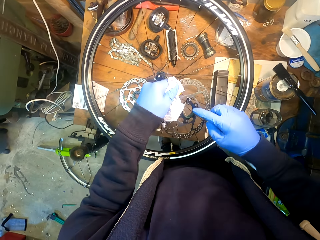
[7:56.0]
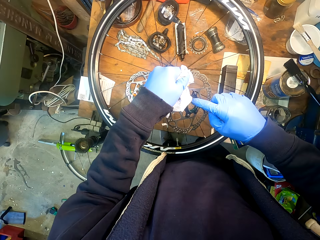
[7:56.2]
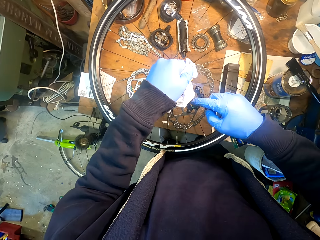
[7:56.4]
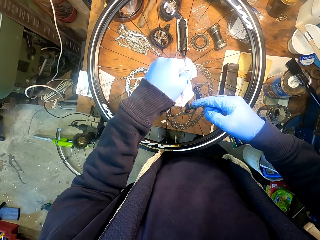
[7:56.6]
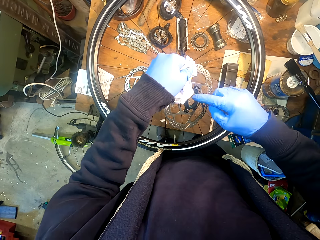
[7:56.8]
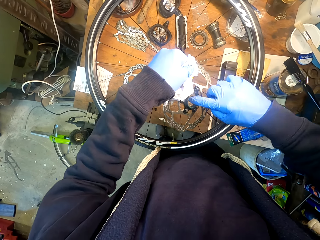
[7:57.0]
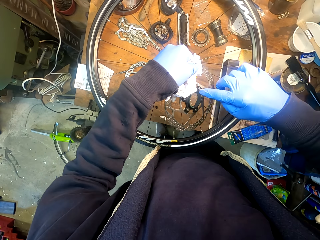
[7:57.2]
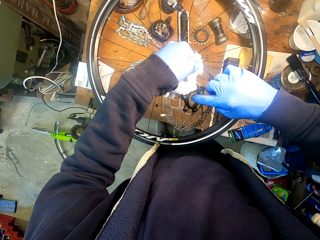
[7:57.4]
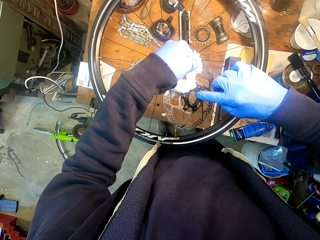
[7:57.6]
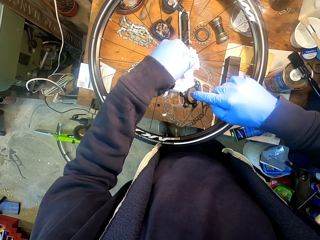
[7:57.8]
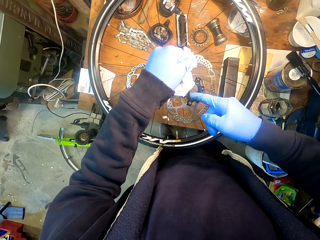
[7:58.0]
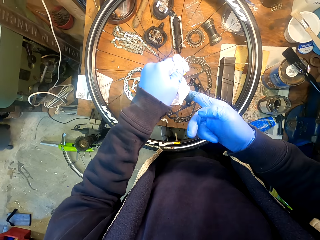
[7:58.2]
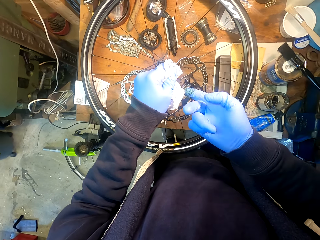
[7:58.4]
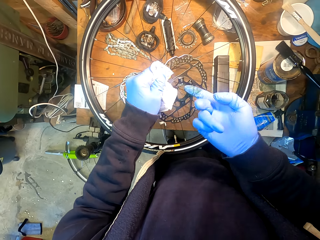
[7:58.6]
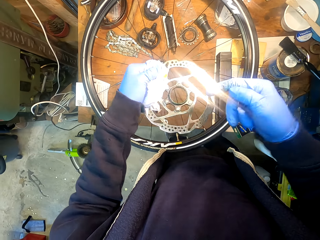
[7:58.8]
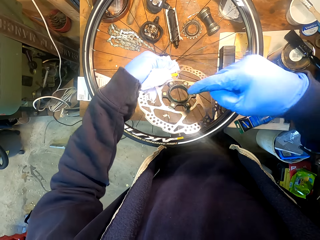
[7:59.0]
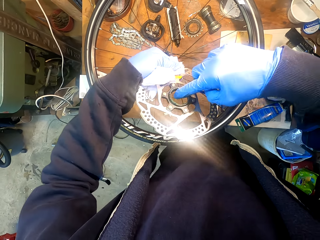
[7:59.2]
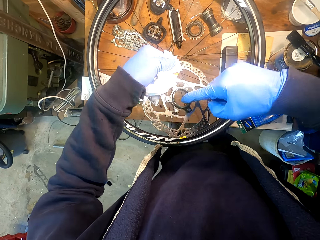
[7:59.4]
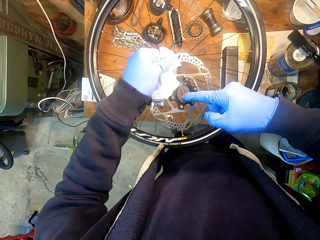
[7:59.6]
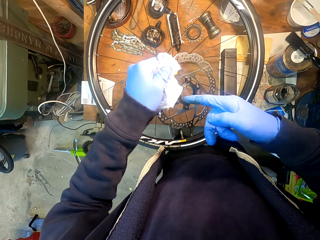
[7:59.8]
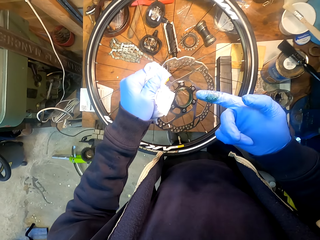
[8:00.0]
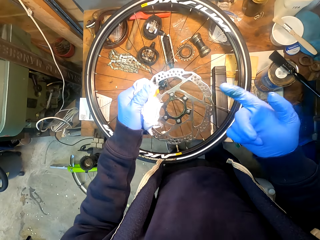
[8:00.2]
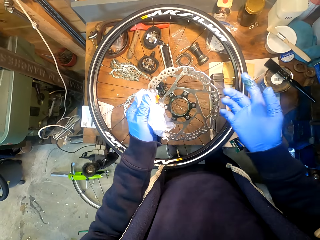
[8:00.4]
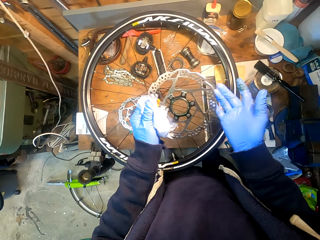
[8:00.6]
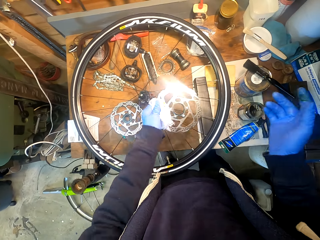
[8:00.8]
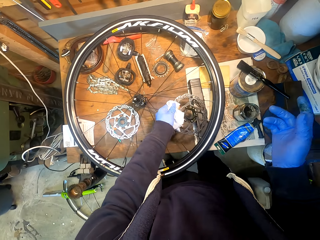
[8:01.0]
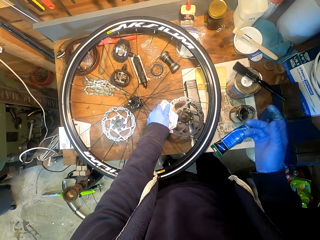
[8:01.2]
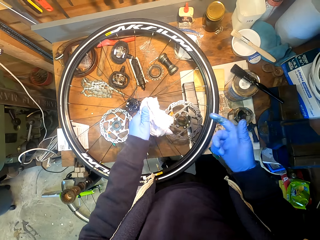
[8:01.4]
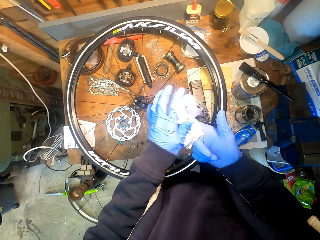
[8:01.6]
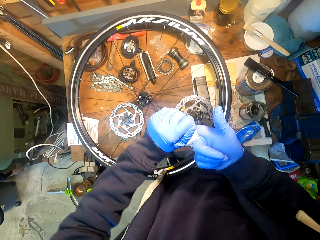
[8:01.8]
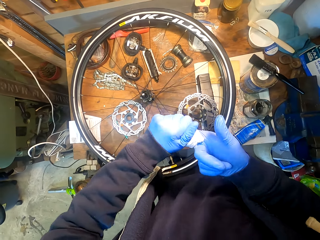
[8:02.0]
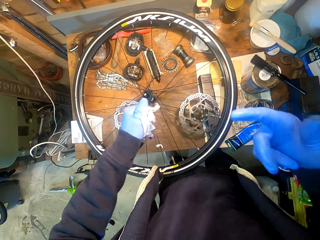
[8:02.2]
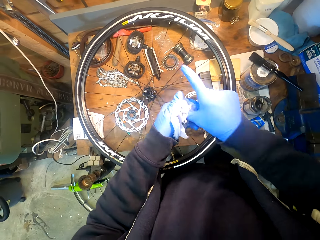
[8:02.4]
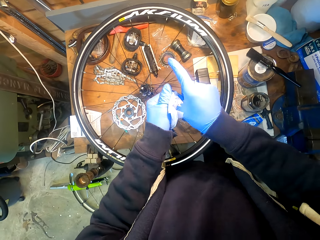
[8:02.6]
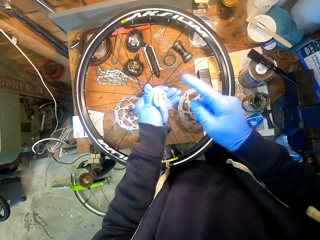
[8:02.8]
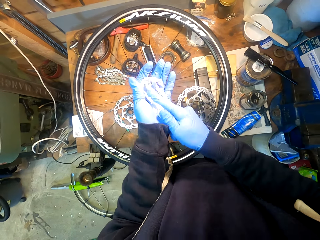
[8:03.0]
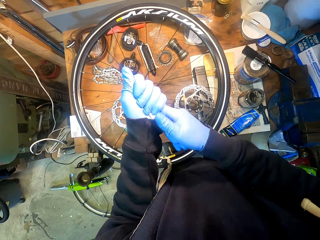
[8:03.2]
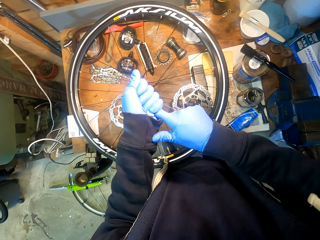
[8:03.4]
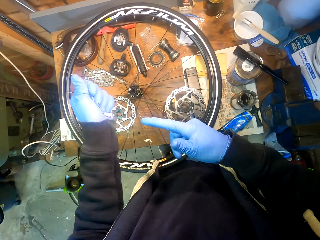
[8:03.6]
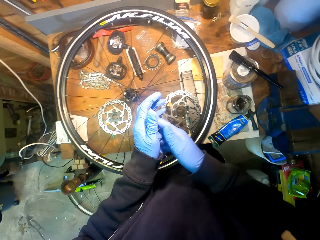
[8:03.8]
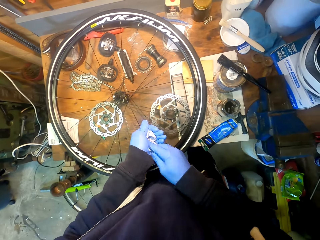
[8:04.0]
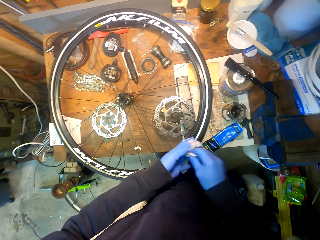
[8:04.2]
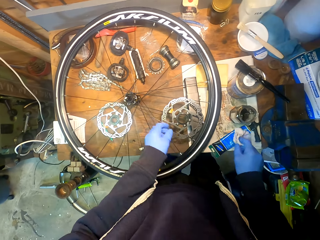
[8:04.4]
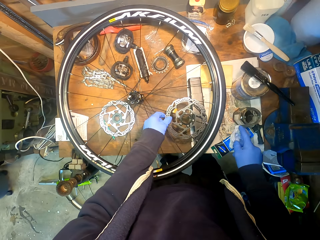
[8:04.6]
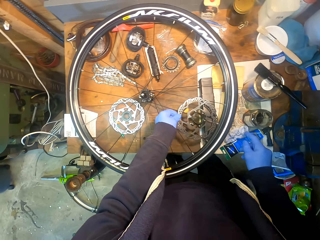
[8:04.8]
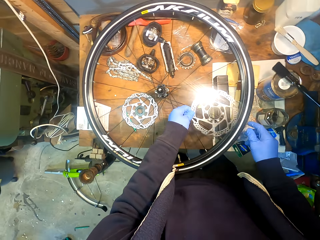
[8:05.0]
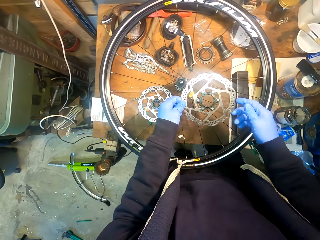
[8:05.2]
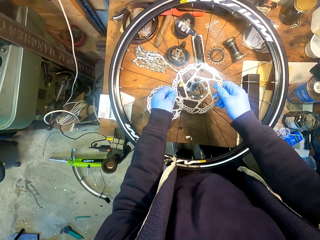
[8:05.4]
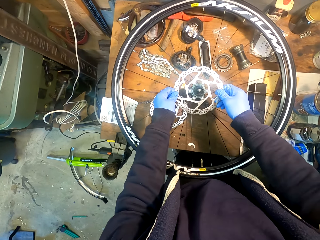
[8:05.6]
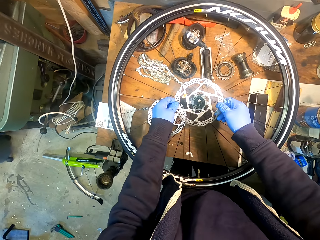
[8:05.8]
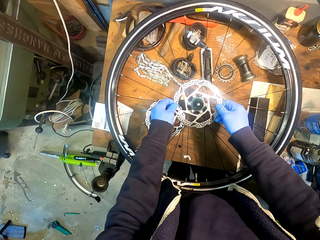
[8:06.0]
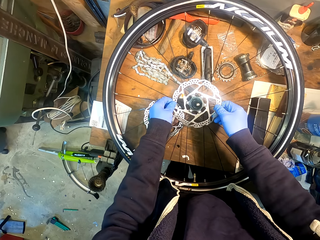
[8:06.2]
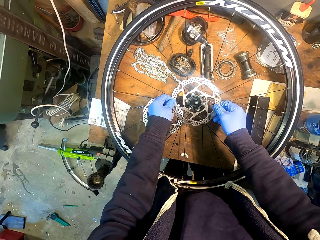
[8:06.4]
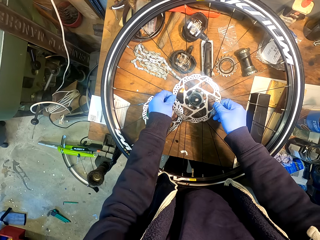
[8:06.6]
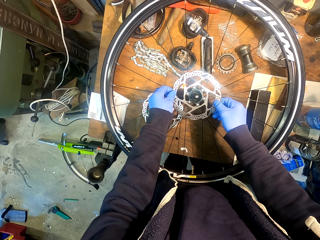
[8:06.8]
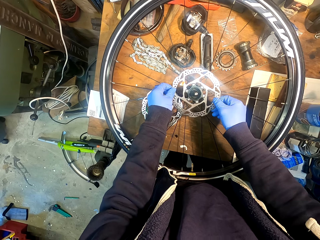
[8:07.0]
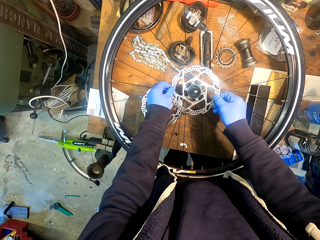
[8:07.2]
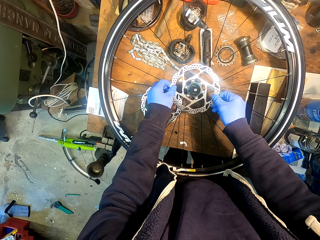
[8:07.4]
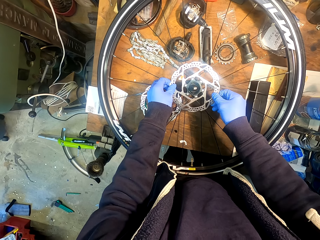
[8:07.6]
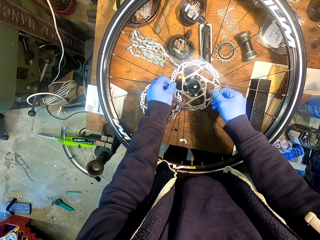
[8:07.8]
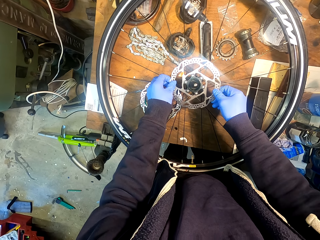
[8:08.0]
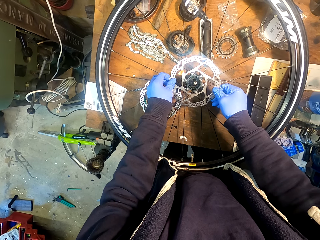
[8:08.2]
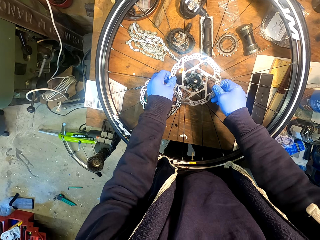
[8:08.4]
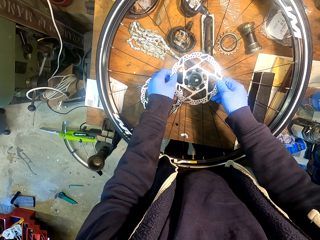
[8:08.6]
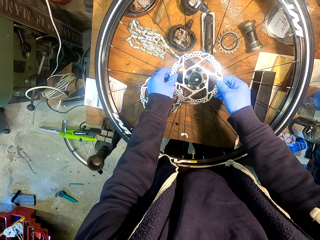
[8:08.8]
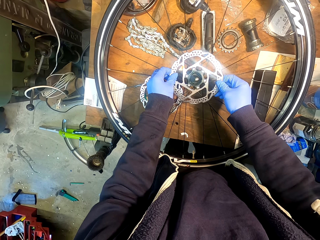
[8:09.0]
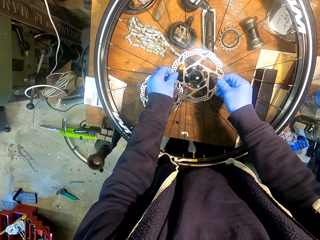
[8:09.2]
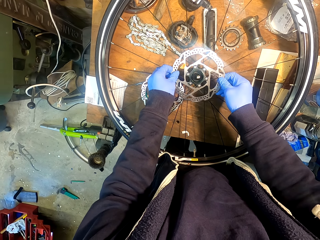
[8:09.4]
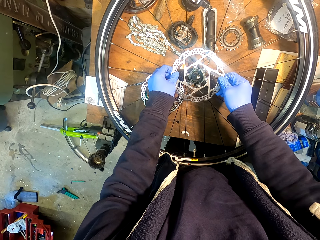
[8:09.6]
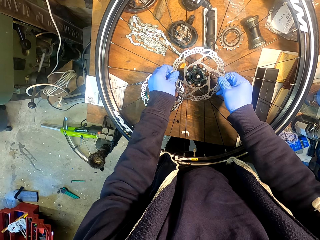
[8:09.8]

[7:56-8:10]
The camera wearer wipes a bearing with his hand. He spreads glue on a gear wheel. He puts down the gear wheel on the table. He wipes his hands with a tissue paper. He picks up the bearing. He puts down the tissue paper on the table. He adjusts the gear wheel on a bicycle wheel.

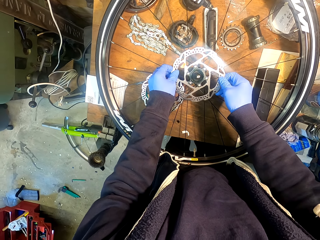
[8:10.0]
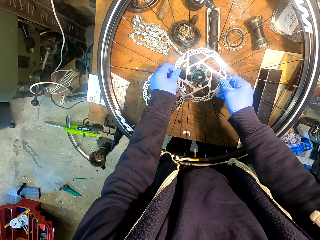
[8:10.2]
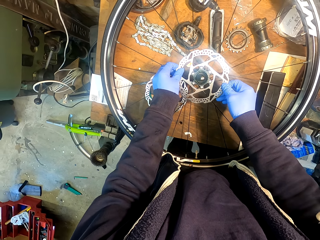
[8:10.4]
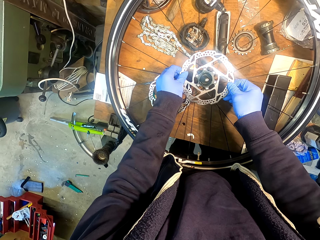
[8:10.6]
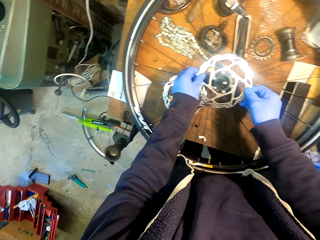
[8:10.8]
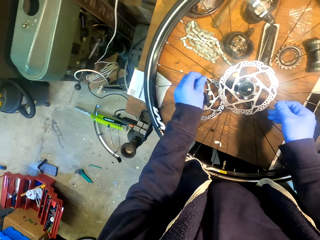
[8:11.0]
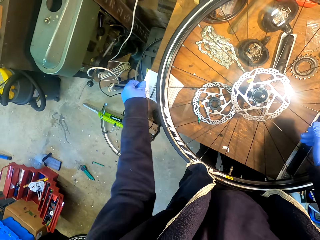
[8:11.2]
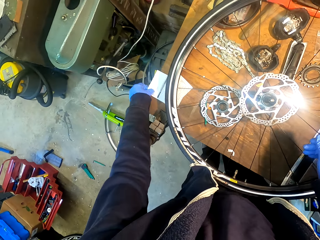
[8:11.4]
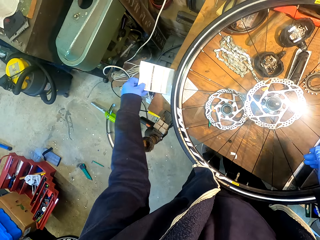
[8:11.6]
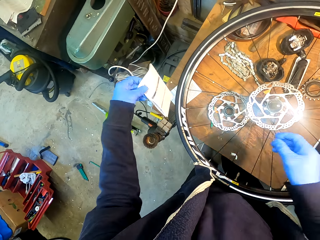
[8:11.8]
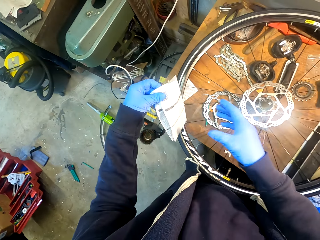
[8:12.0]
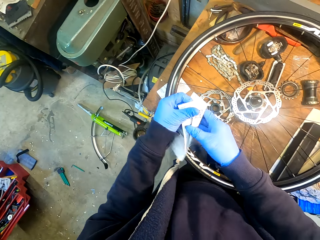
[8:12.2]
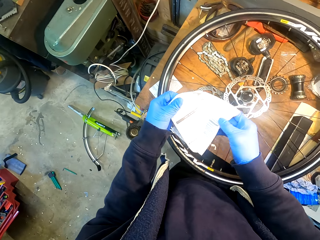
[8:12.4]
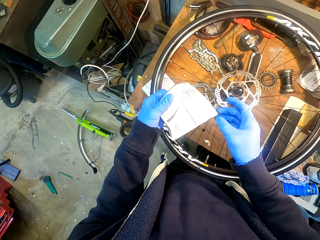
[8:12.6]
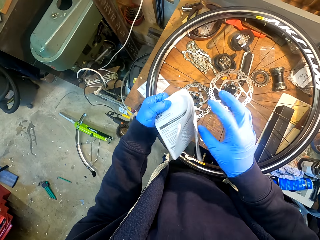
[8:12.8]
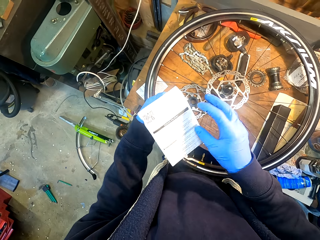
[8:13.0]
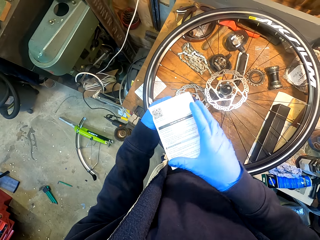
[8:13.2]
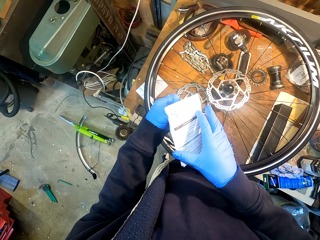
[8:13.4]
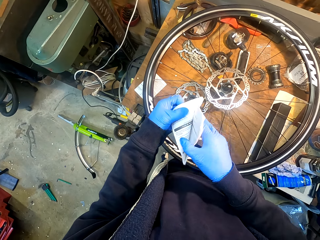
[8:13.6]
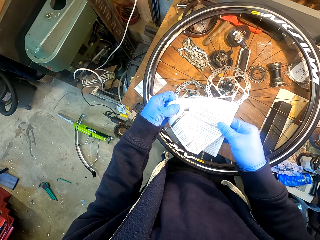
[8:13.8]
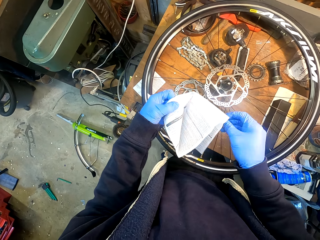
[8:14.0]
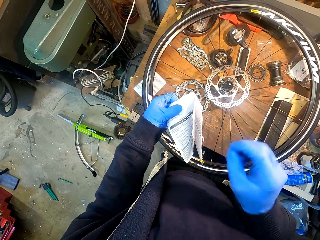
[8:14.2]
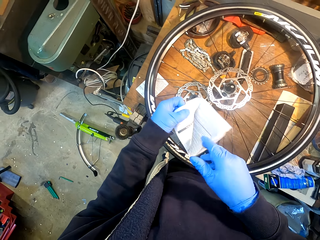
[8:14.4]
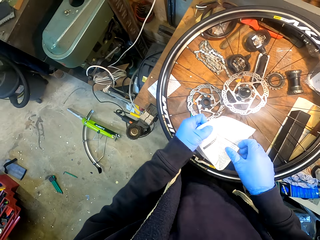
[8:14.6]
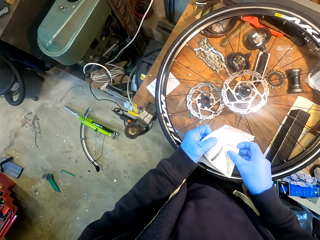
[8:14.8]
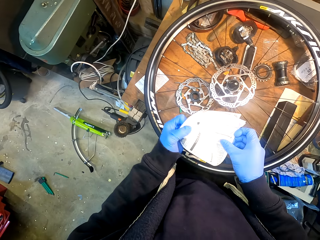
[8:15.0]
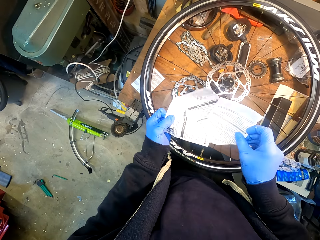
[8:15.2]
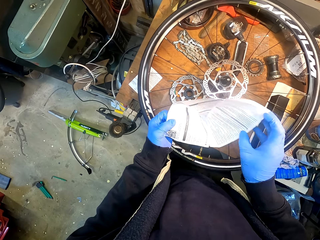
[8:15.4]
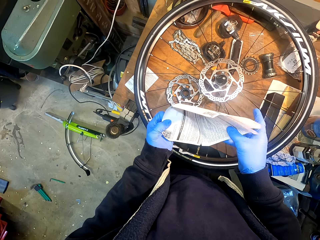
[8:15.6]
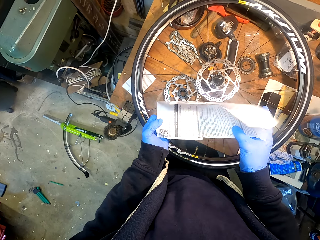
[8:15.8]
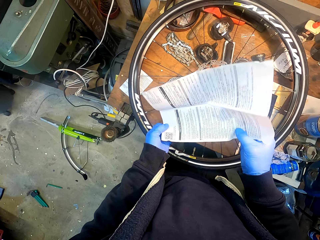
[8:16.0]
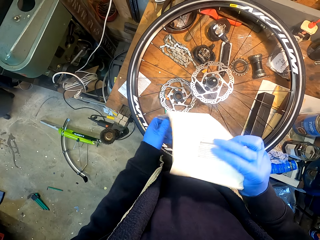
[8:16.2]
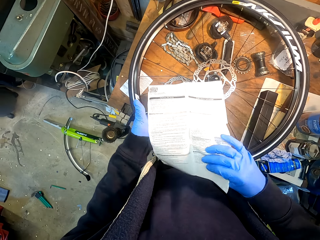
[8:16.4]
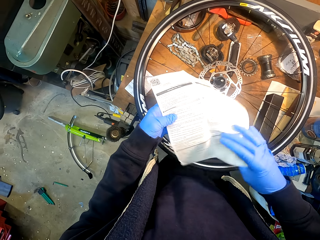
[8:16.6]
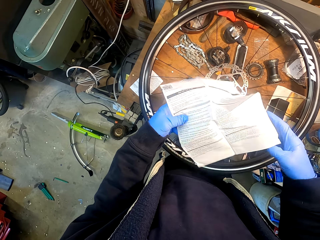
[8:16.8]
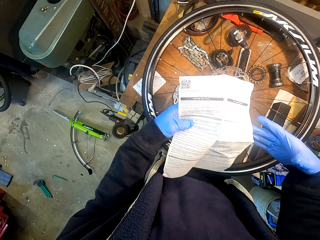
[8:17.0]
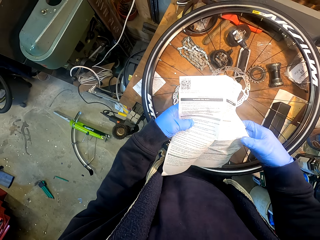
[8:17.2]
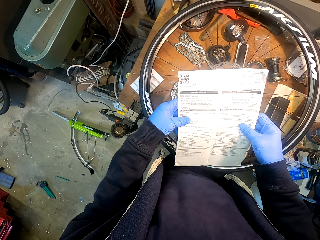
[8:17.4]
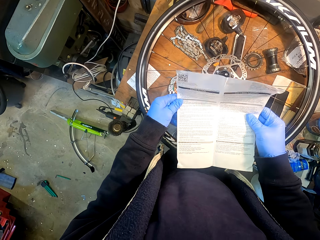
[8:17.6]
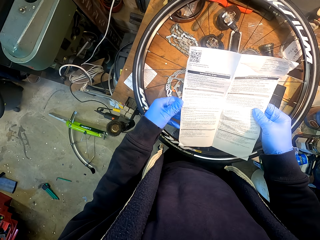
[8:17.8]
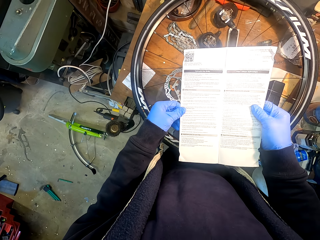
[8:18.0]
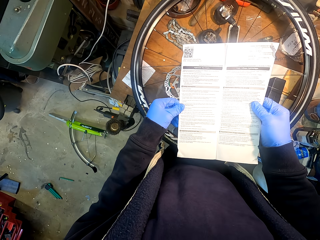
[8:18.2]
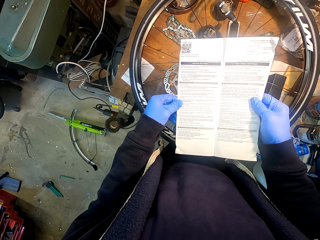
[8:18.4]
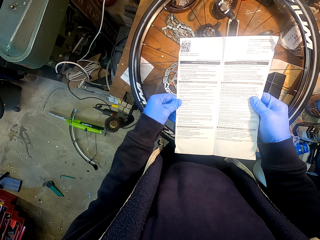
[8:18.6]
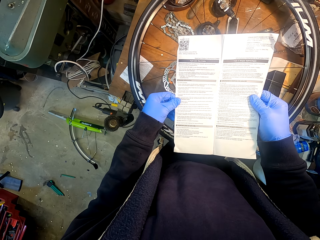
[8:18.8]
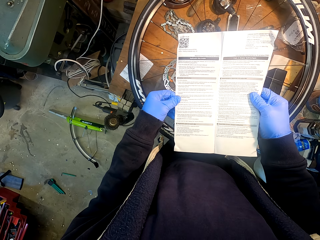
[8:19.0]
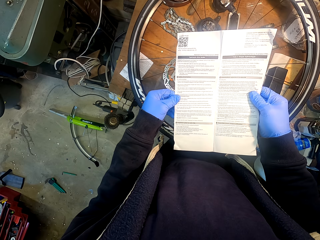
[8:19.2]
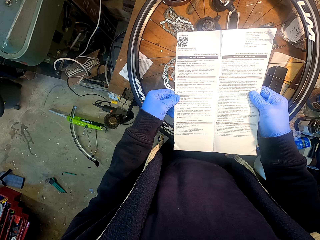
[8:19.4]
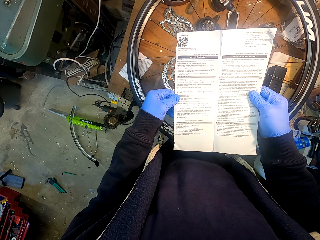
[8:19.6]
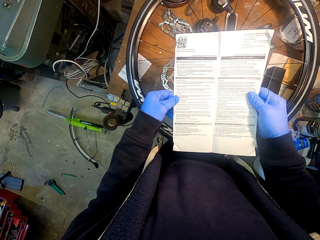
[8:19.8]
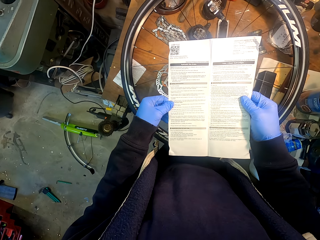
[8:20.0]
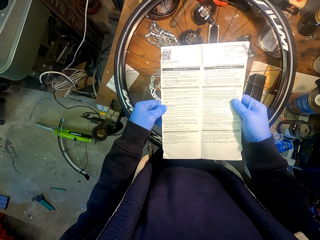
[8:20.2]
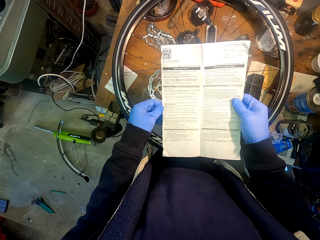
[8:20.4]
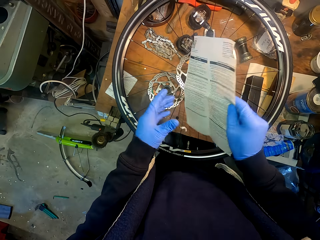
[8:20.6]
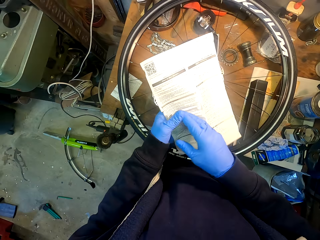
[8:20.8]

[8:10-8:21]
The camera wearer picks up a manual from the table. He unfolds the manual with his hands. He reads the manual.
